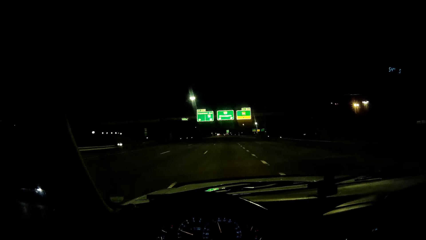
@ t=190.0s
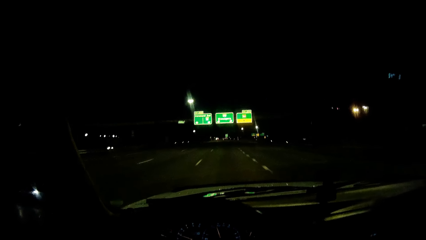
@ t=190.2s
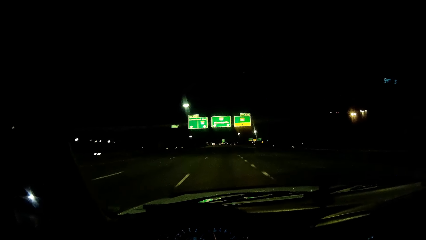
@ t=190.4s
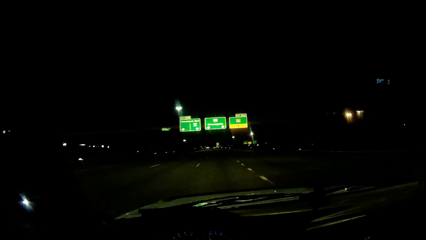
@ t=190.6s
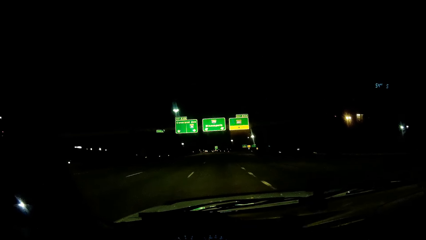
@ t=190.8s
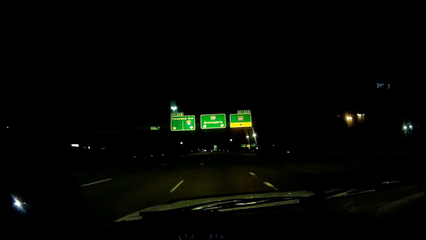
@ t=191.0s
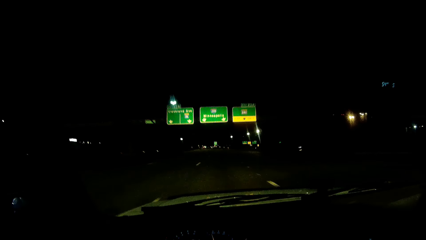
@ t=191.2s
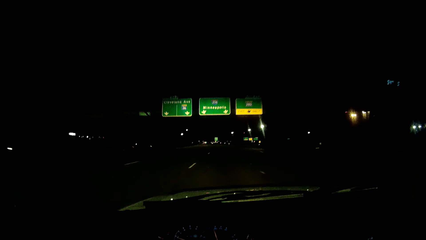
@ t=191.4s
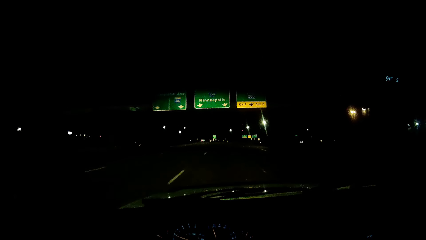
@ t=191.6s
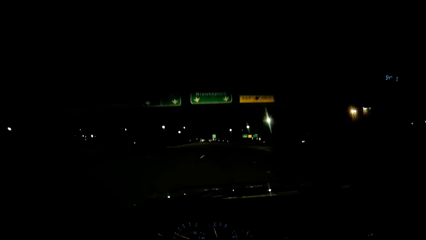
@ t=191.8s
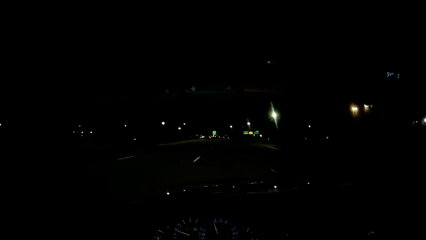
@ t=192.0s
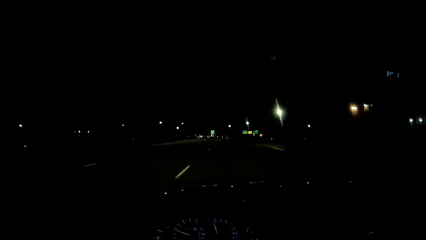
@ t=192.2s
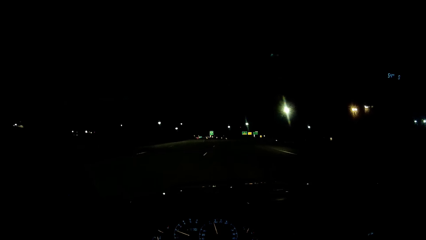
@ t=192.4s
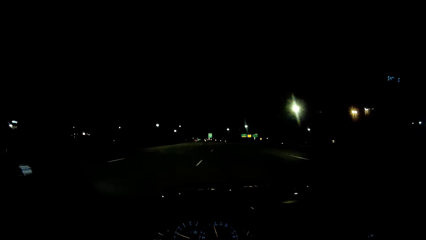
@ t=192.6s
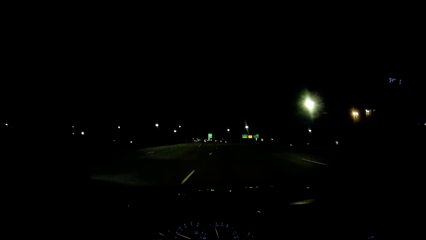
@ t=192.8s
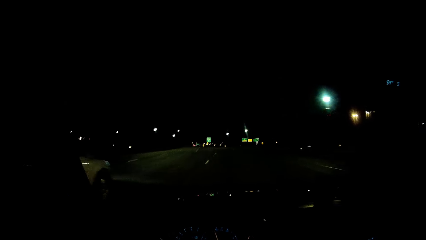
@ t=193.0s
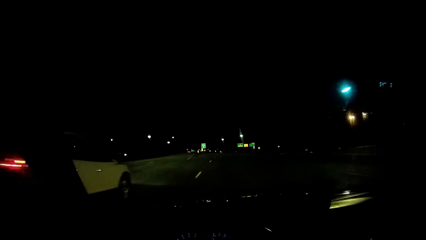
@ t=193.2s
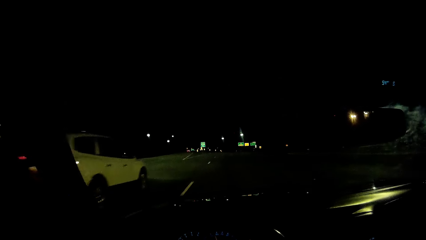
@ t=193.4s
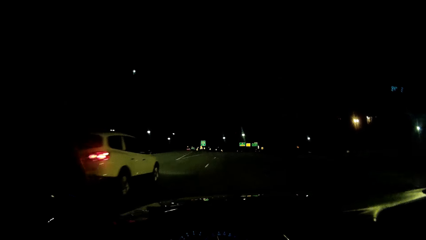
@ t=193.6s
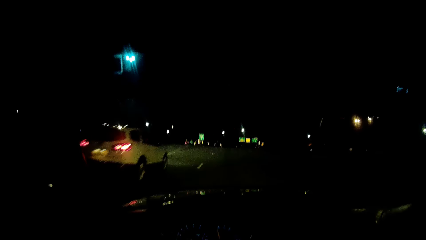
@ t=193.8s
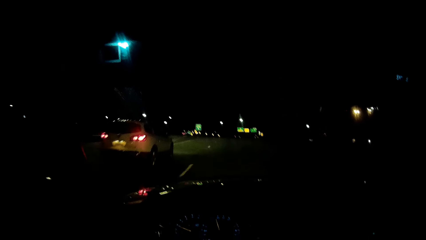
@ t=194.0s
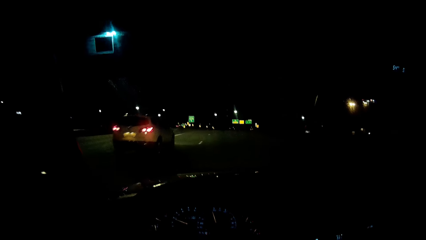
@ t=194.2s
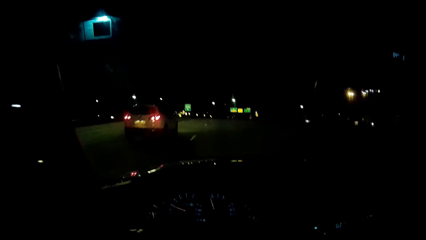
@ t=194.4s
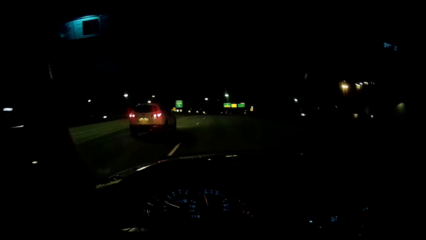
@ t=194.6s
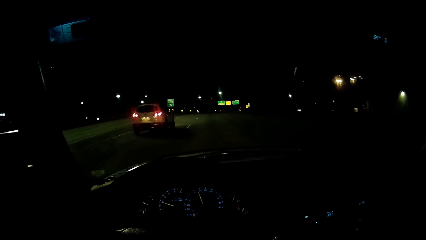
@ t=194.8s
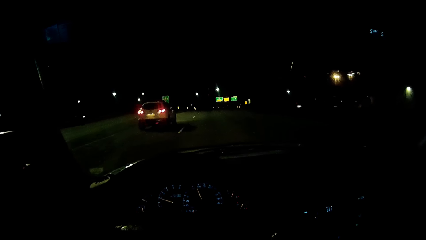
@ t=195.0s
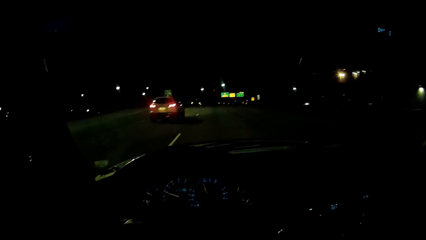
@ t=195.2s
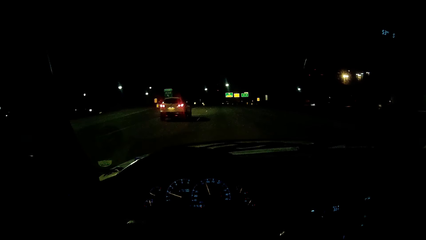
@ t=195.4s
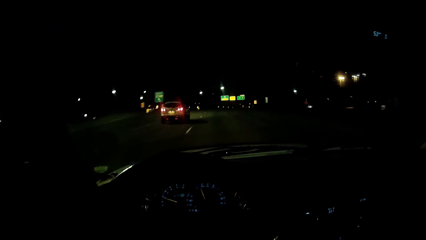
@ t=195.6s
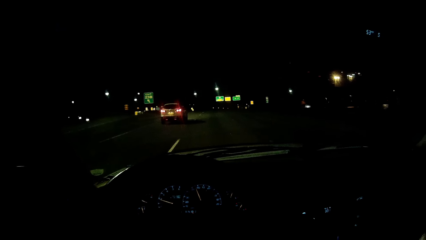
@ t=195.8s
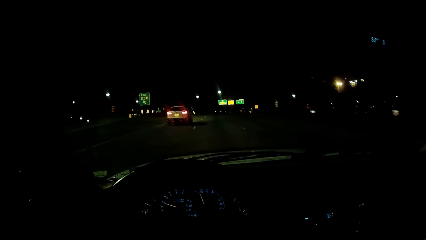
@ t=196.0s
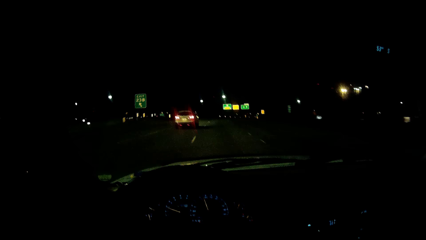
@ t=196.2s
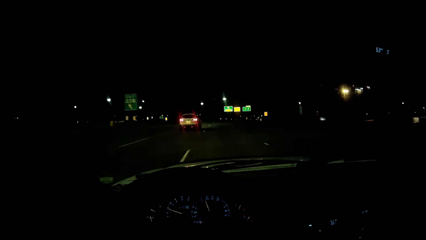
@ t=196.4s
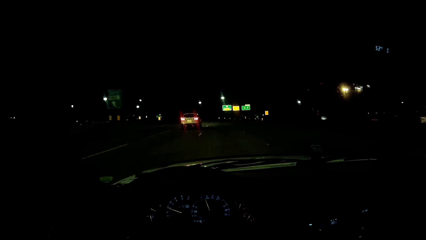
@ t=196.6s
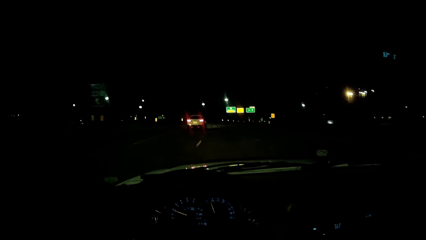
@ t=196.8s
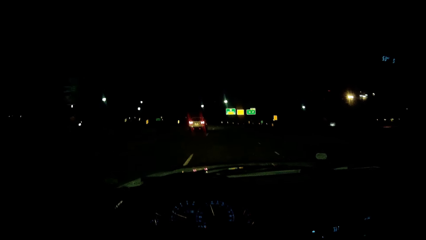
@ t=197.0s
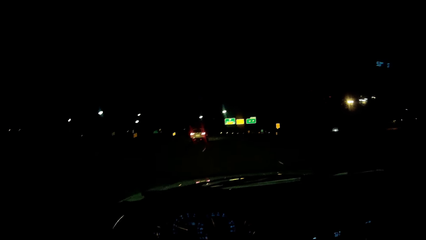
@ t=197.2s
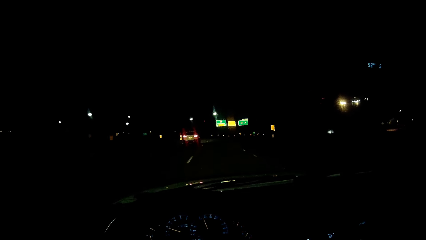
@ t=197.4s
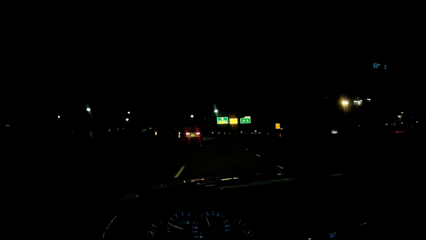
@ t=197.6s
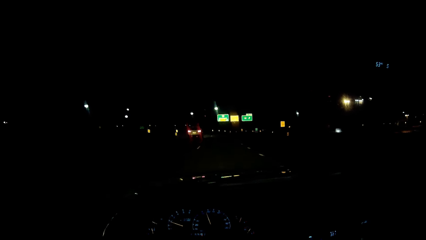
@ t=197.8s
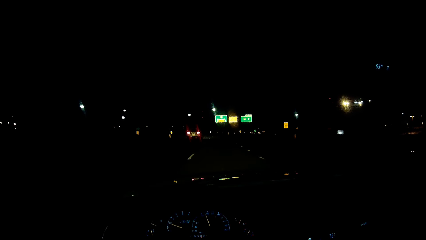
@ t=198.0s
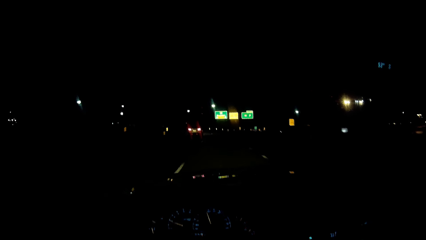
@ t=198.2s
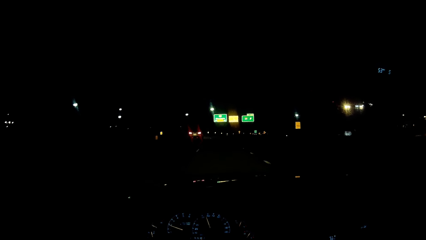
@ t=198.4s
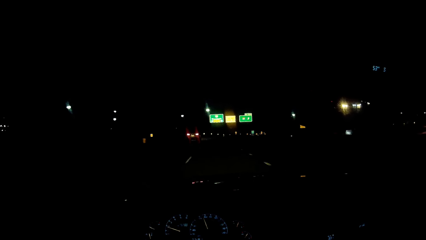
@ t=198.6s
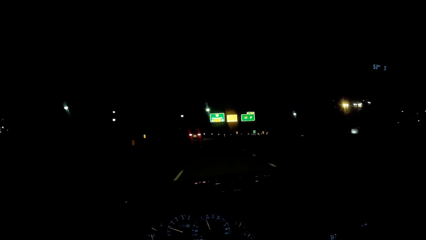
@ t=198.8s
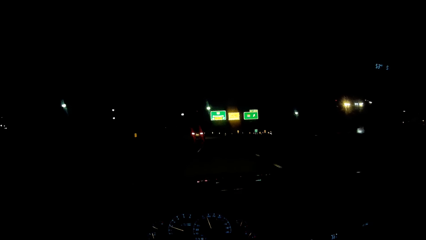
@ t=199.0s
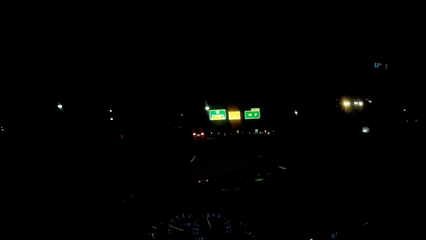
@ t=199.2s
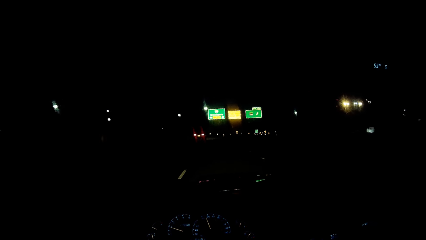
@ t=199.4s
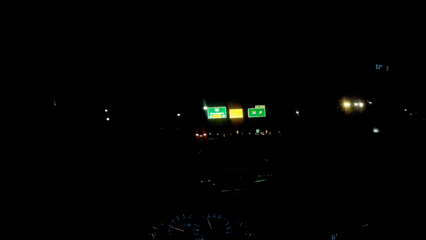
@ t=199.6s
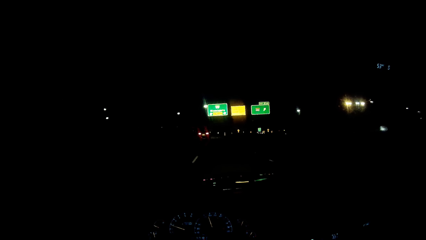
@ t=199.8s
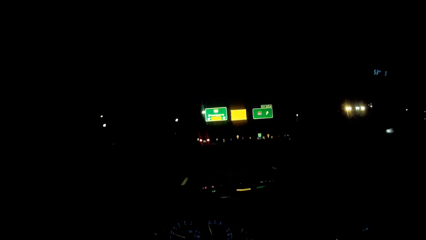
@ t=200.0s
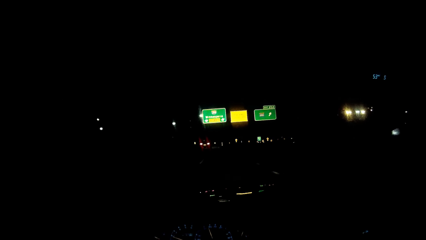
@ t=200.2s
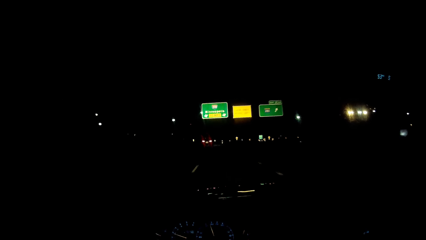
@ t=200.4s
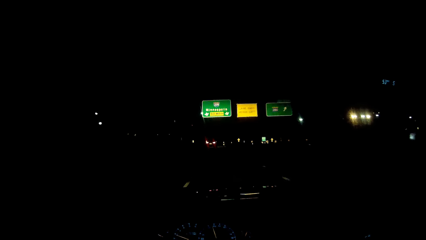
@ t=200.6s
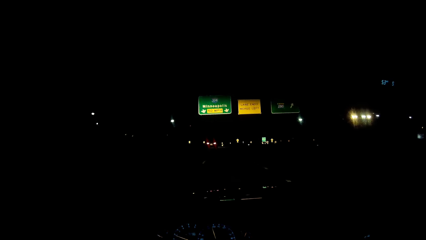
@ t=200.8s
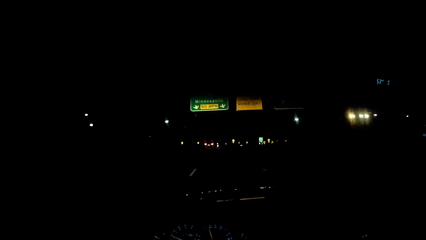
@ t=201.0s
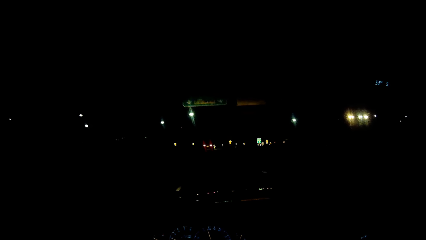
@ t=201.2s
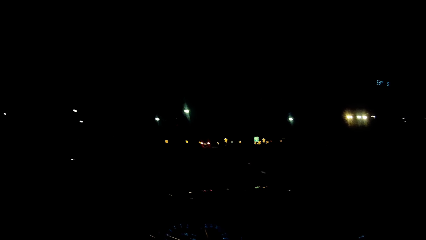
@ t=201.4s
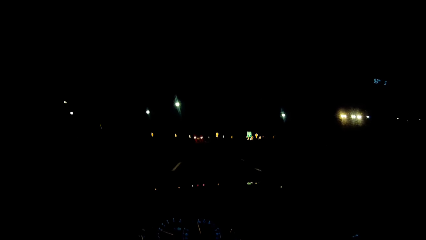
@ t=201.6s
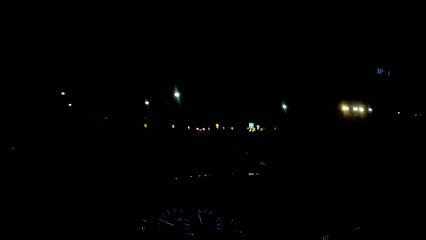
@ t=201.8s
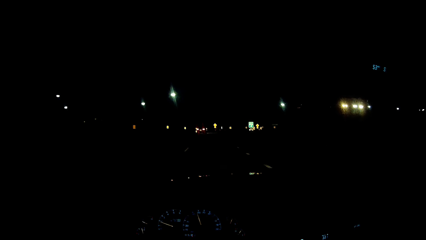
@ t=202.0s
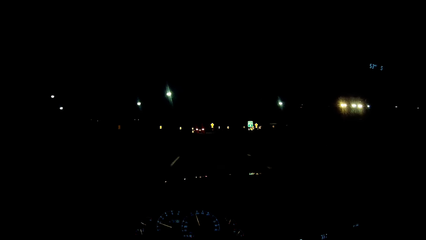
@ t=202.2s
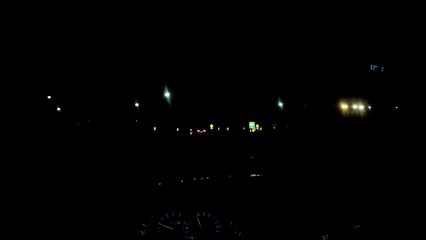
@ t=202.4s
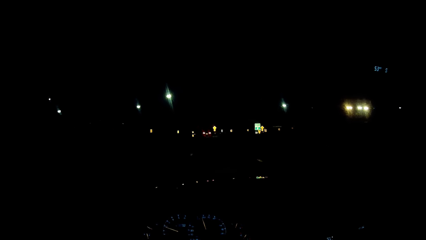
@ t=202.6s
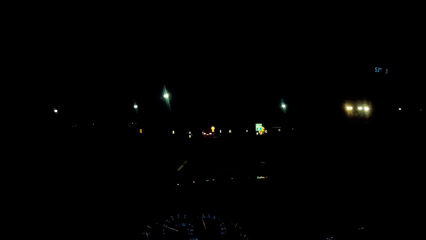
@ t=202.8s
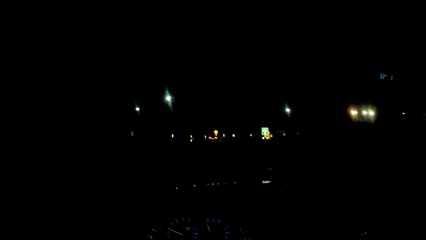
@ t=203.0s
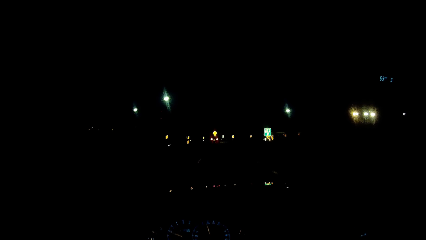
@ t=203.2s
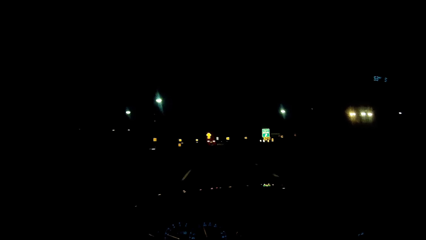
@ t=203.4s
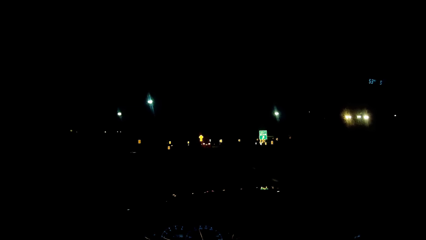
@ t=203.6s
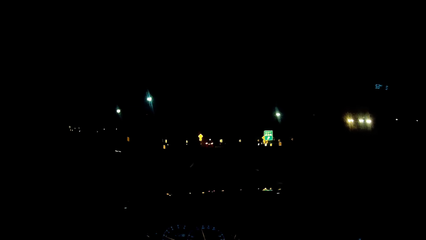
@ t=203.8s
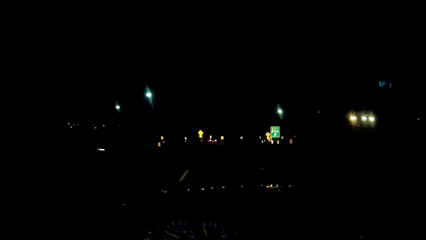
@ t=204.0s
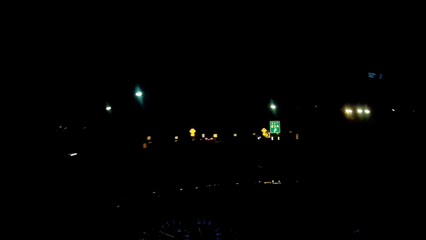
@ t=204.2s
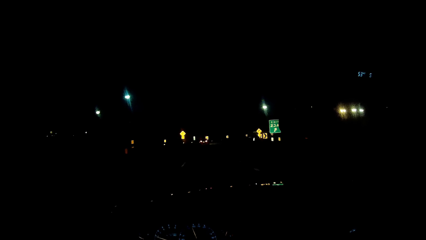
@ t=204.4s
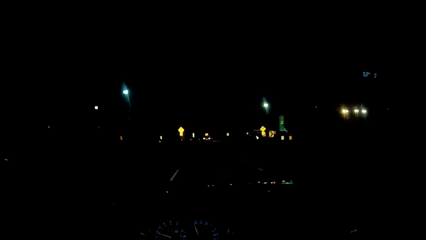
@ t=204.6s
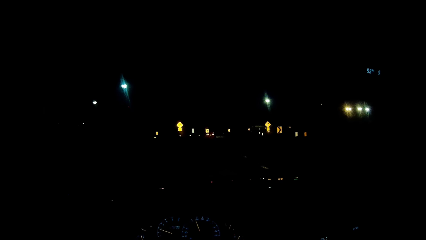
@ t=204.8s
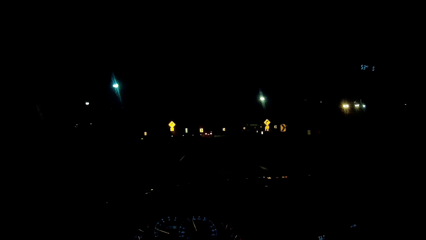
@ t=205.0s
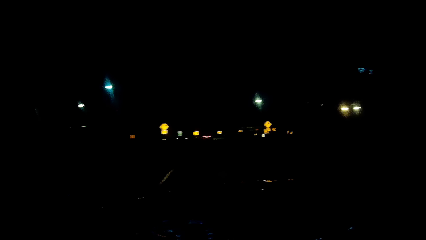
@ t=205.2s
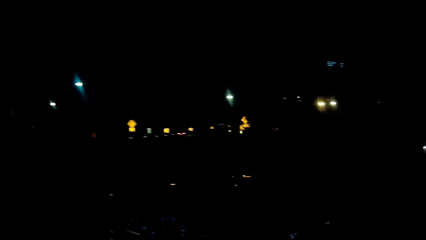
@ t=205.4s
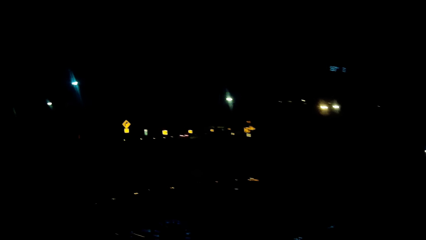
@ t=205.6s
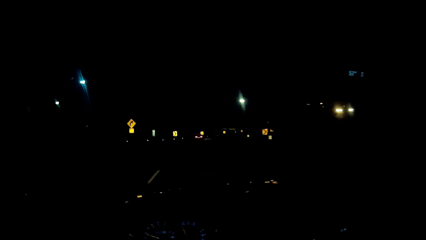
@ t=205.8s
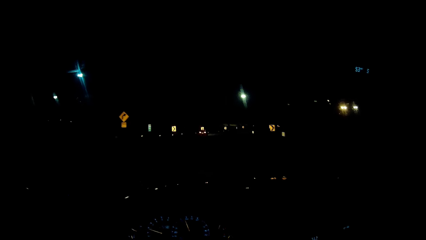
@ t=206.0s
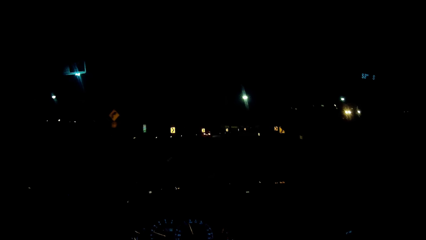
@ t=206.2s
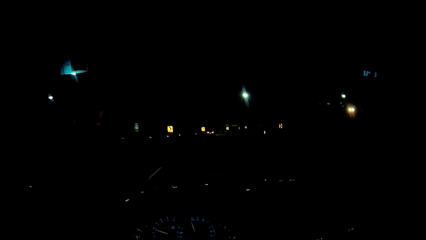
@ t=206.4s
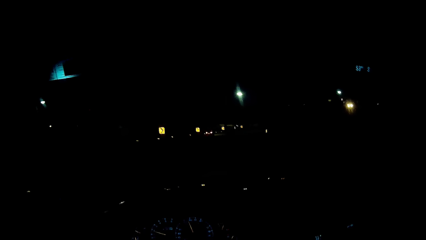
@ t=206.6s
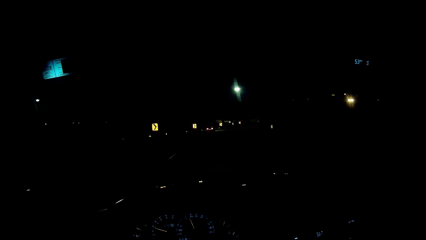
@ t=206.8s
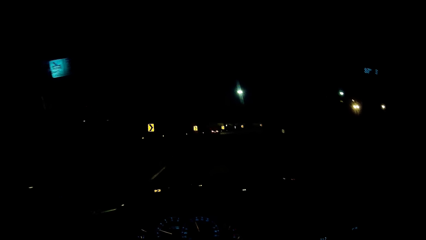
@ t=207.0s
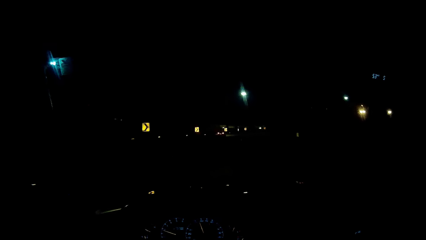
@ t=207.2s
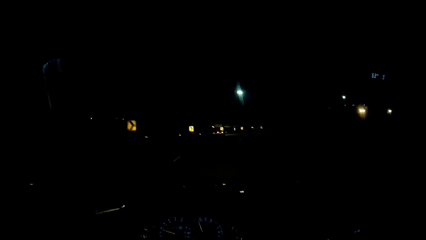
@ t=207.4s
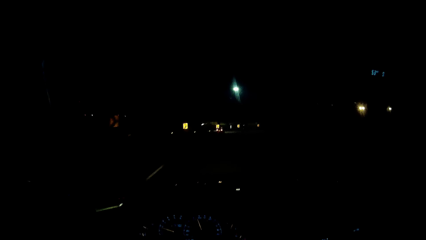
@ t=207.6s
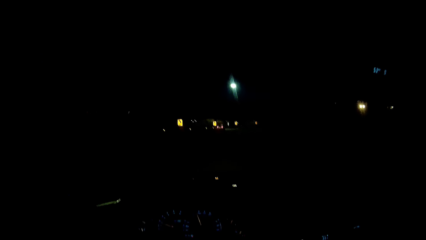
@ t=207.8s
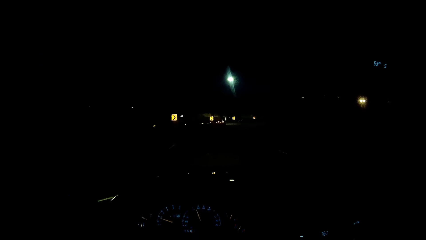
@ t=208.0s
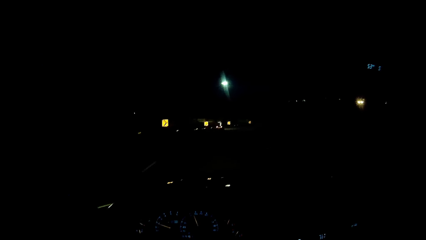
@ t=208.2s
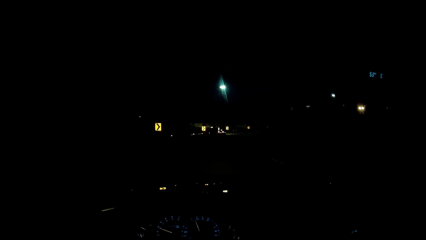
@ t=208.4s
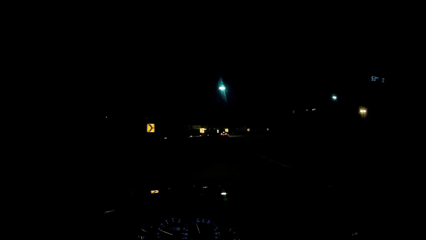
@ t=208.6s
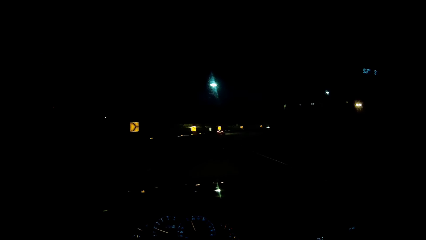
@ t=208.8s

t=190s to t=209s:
The camera wearer drives past a white car.
